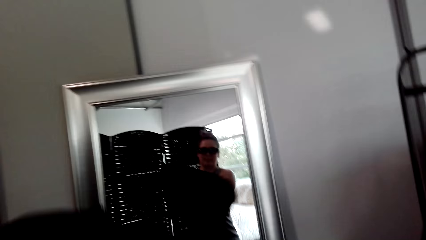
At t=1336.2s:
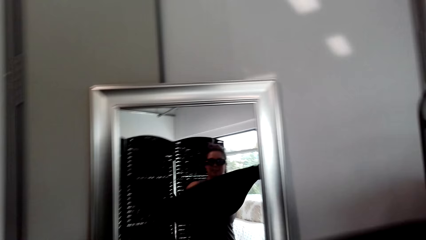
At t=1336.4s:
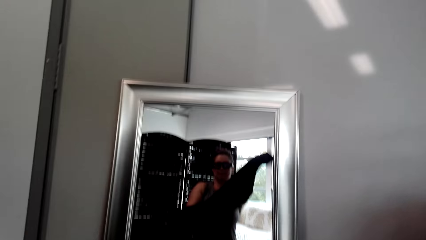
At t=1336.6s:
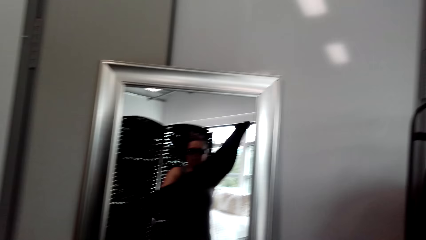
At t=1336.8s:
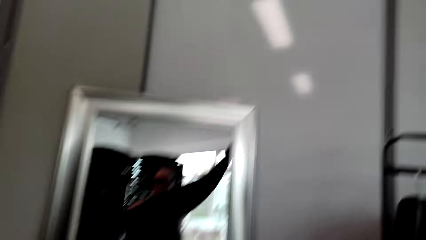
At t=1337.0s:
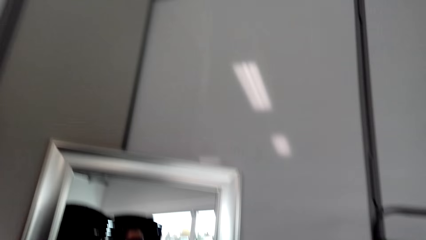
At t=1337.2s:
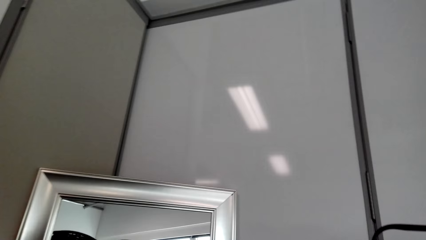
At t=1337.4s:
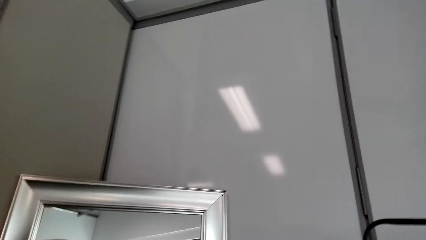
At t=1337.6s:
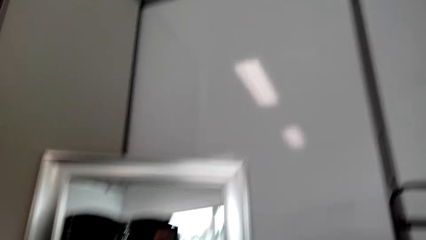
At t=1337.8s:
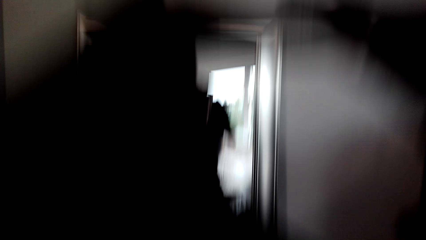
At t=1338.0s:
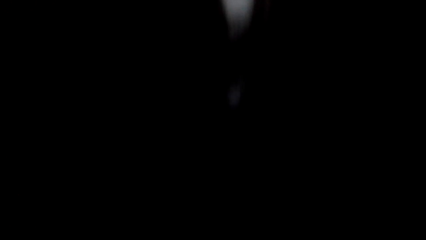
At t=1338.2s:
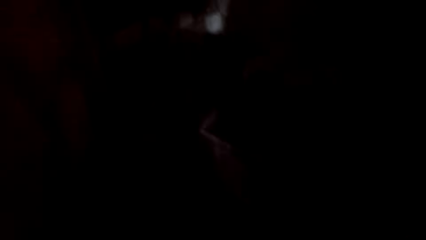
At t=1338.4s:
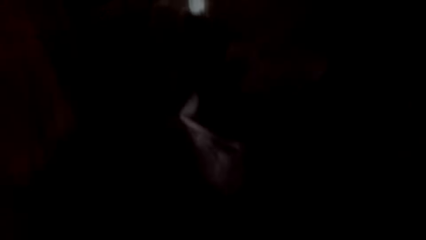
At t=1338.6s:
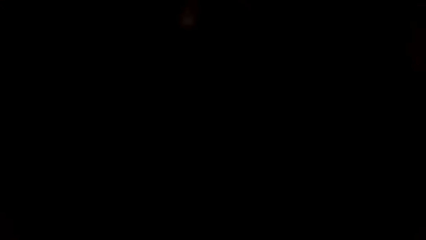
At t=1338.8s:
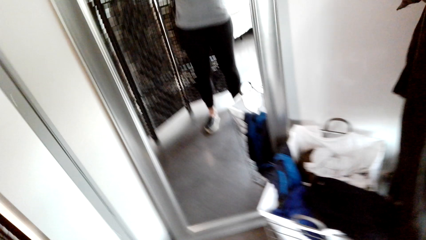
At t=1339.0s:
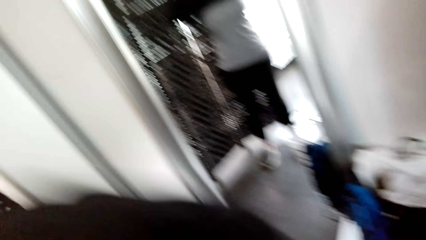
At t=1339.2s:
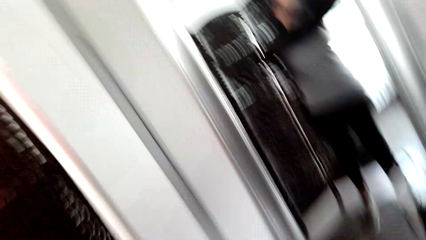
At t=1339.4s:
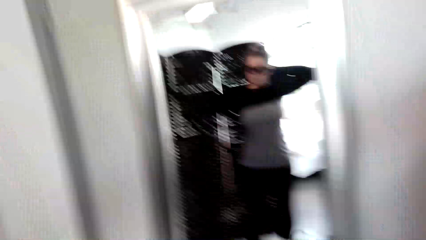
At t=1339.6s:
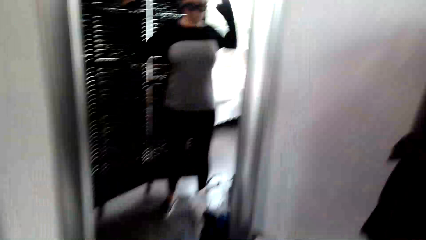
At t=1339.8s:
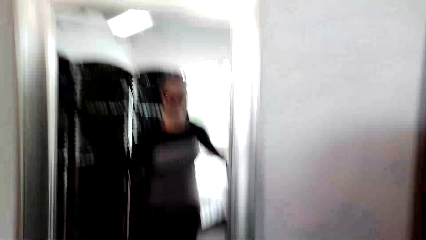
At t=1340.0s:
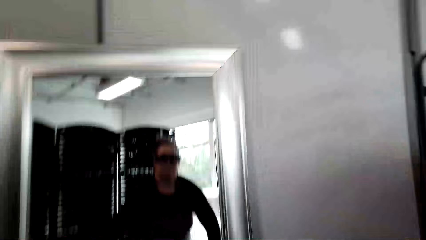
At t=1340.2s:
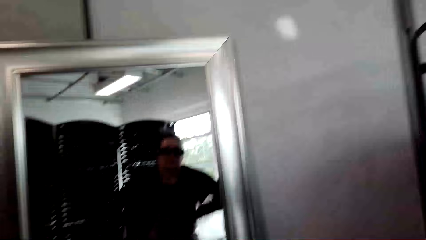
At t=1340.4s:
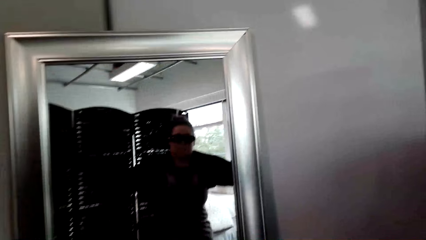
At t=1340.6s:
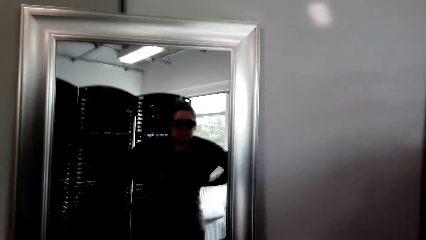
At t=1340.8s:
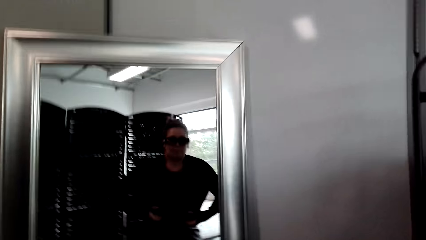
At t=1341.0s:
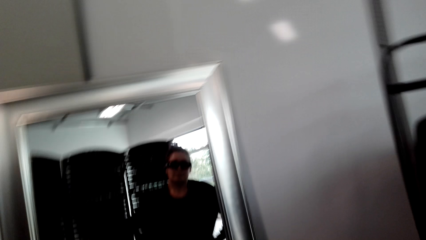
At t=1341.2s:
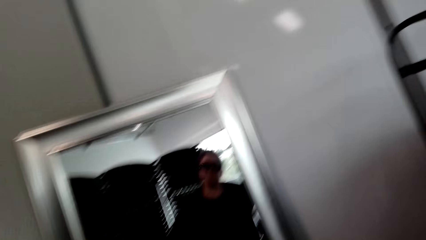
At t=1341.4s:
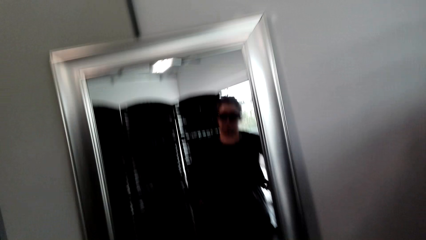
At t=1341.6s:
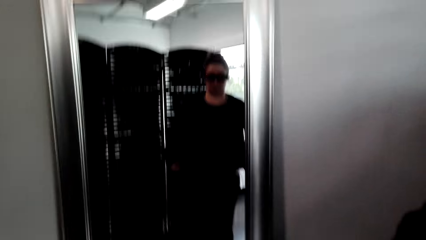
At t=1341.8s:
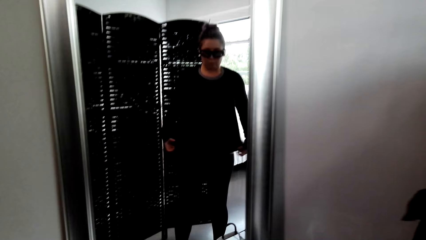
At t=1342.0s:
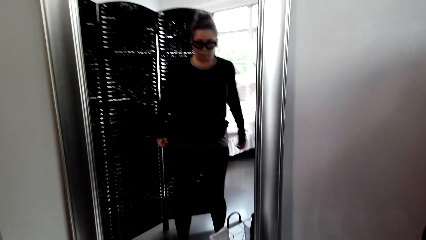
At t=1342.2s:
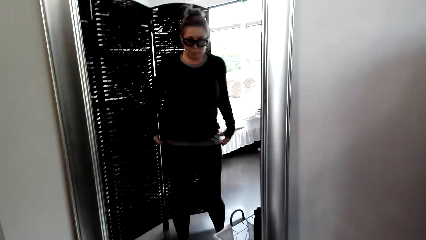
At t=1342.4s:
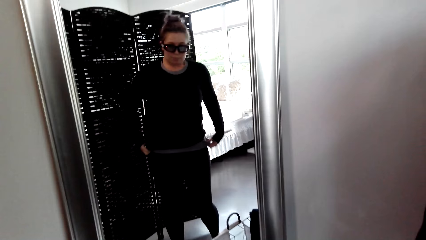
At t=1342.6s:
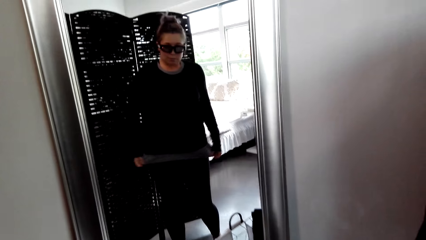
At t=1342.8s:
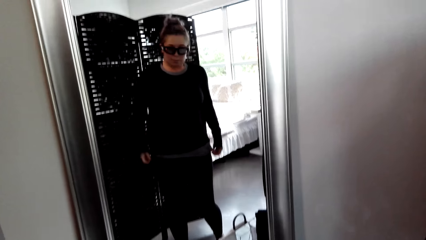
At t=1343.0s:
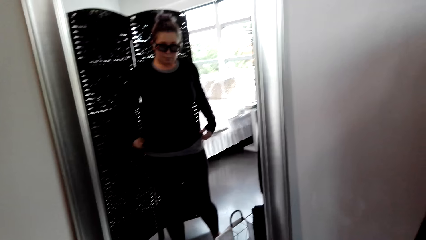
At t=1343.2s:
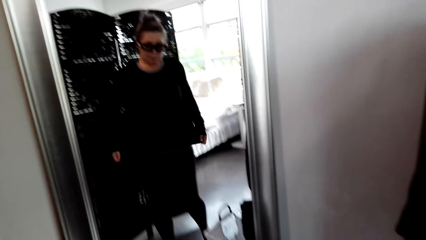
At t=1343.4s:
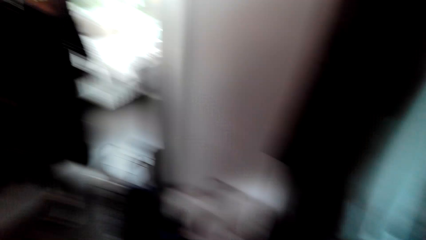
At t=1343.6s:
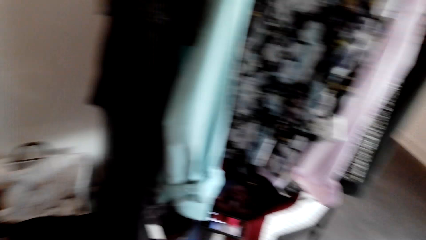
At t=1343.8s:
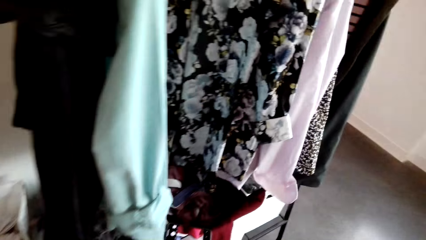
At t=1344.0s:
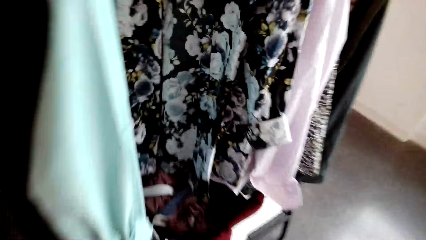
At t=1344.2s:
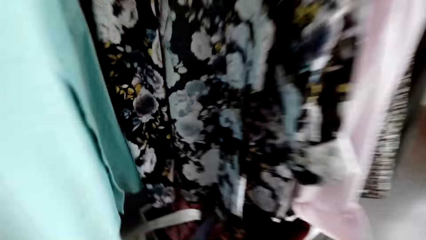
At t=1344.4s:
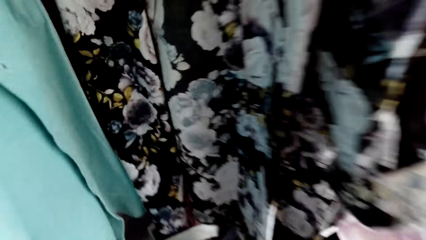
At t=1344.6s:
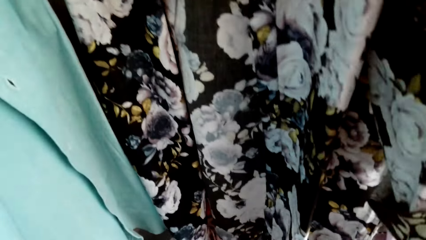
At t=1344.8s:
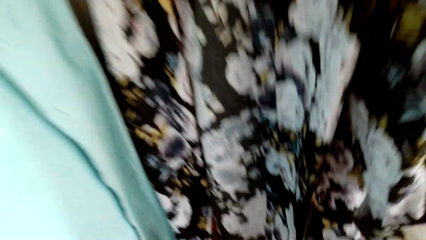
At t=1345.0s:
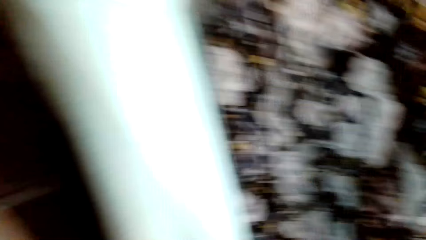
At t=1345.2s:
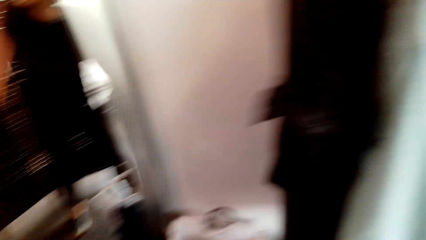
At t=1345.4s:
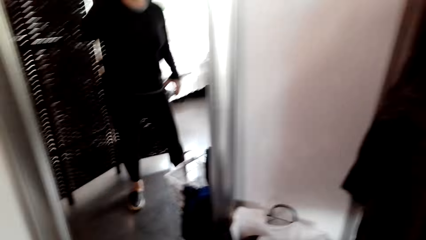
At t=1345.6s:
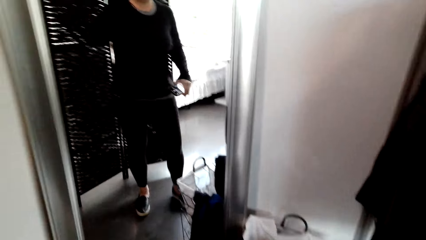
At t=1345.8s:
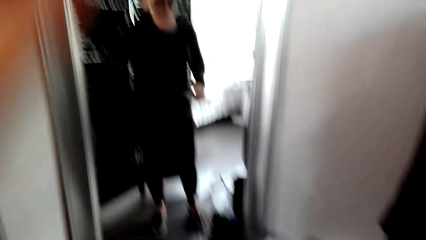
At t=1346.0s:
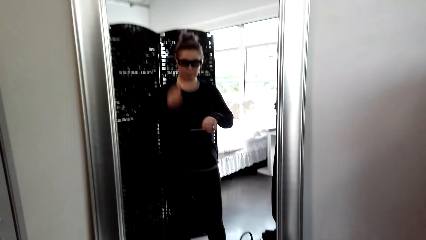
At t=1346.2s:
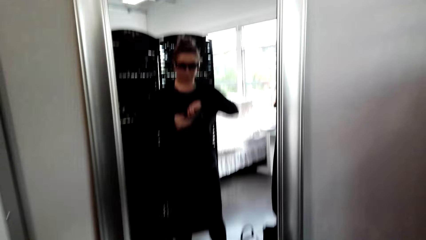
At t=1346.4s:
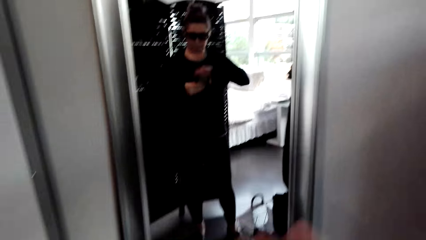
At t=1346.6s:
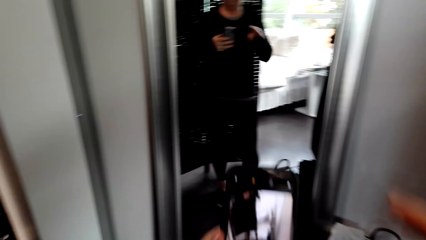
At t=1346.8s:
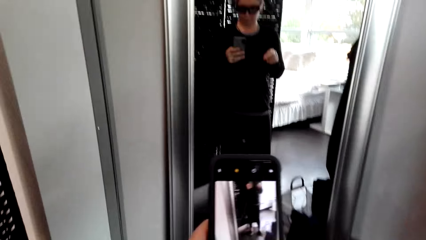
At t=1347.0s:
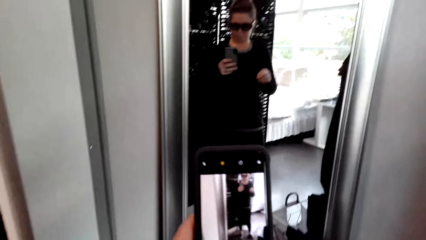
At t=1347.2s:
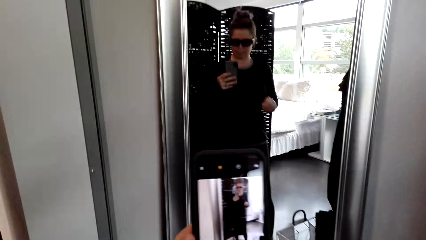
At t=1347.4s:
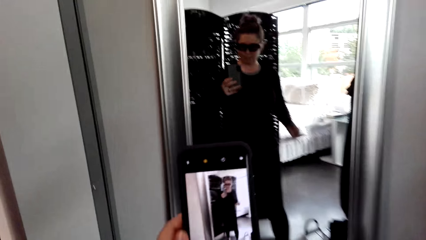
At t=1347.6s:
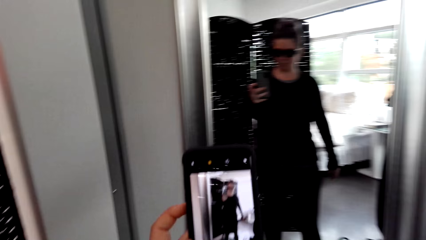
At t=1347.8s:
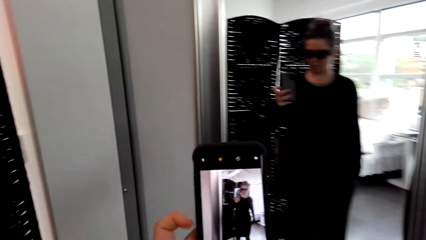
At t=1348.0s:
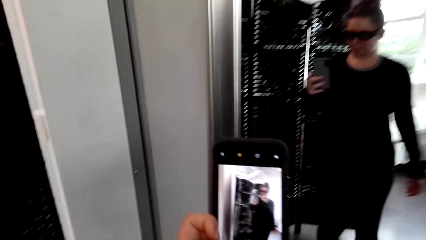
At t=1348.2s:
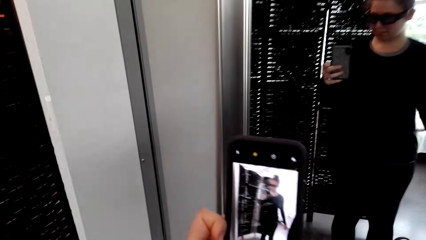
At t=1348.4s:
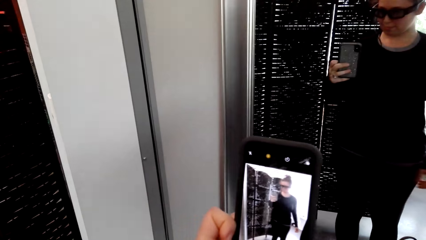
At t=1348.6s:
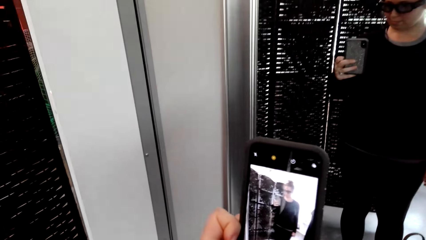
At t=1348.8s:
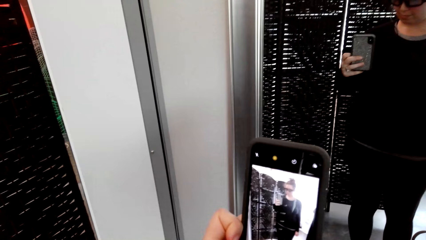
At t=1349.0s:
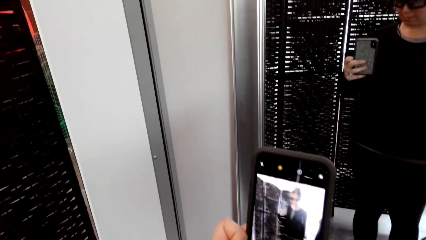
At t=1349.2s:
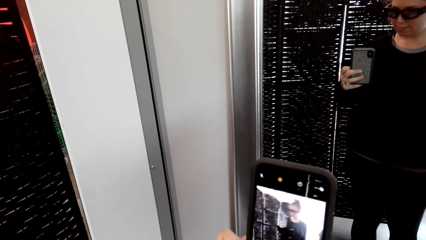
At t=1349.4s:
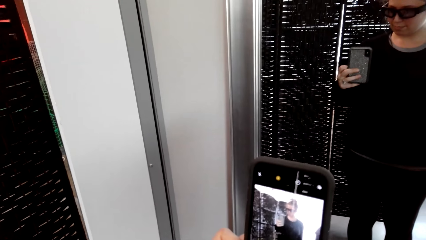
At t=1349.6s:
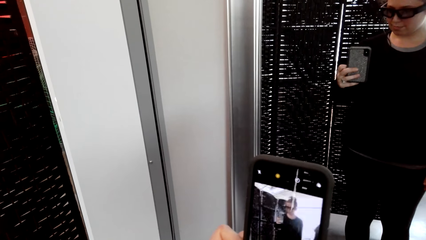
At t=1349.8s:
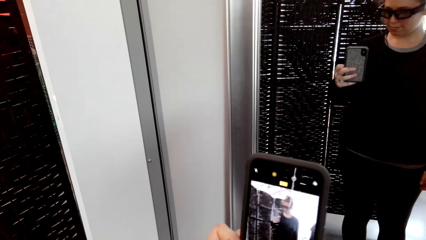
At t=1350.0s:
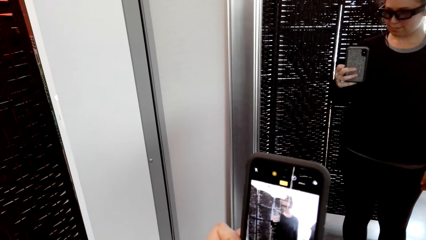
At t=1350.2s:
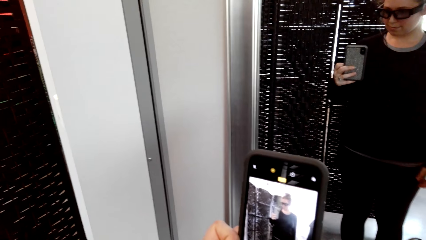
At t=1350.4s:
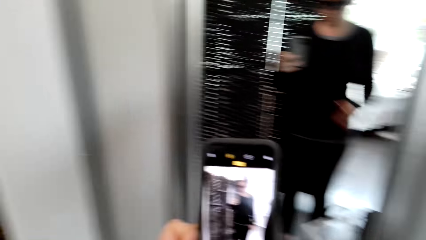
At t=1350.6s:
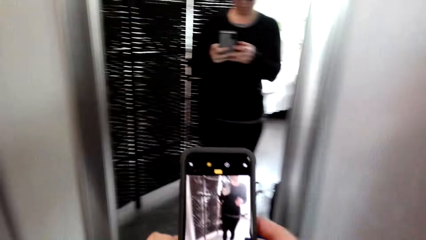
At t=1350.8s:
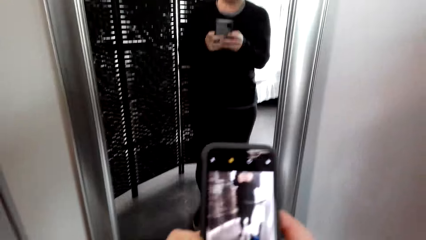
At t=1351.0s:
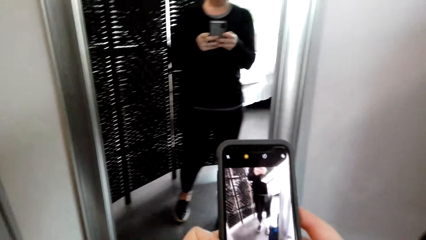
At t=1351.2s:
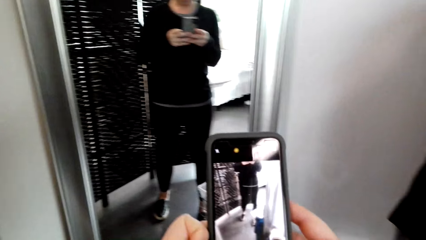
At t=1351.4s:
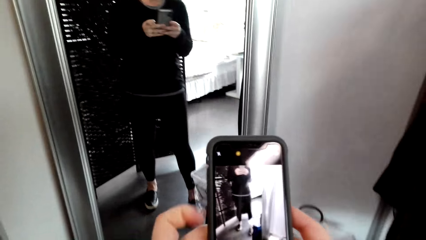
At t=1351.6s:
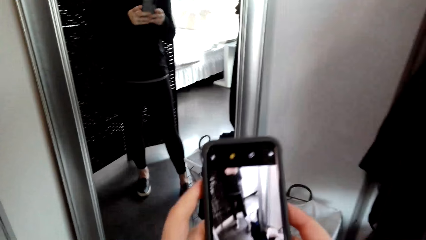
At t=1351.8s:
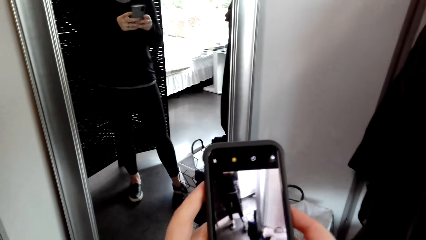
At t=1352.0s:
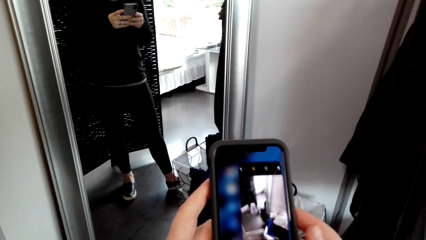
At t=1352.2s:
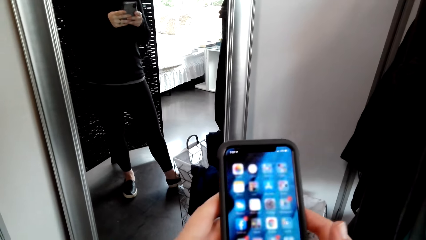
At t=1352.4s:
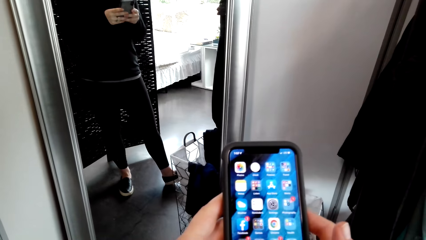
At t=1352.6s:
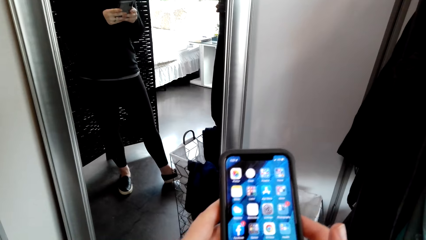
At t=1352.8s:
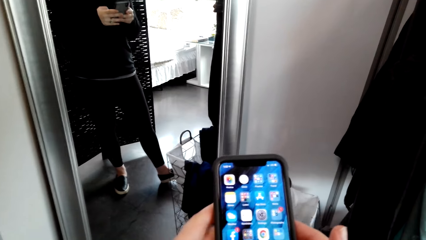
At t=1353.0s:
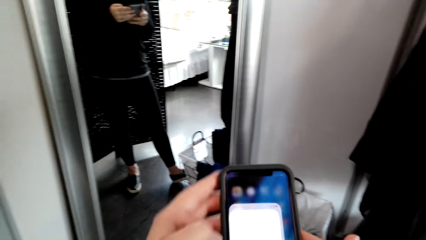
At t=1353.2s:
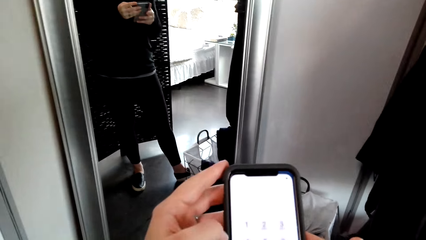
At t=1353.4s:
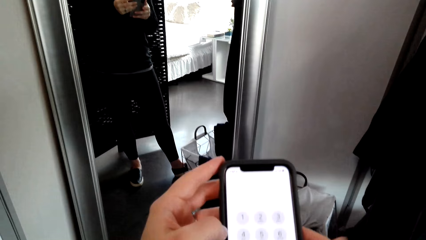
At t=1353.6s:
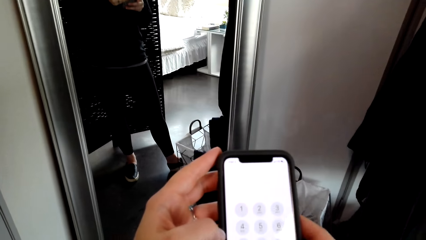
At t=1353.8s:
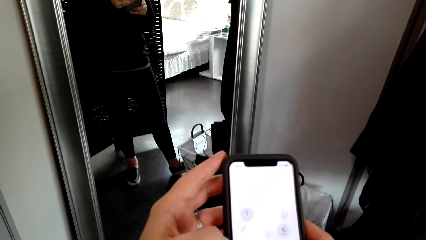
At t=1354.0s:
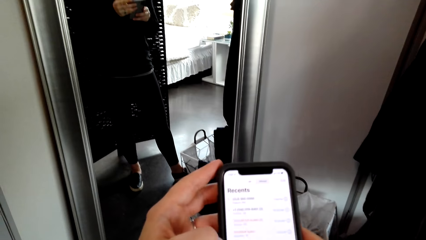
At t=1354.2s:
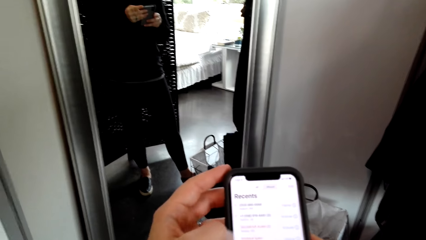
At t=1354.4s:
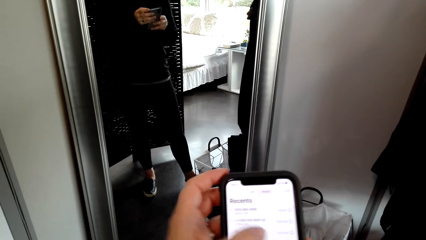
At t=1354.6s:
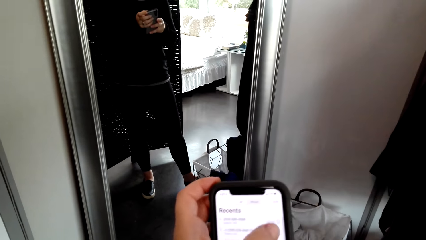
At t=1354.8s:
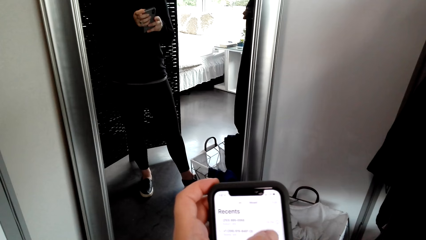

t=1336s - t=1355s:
The camera wearer wears the sweater. She looks at herself in the mirror. She takes a picture with her phone. She holds the phone in the hand. She scrolls the phone.
